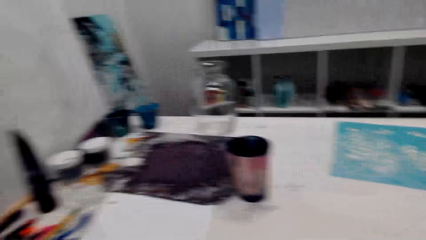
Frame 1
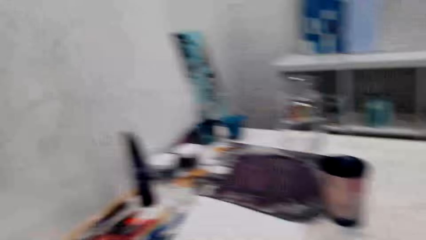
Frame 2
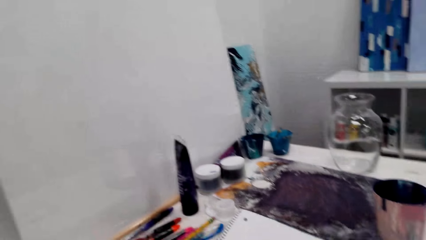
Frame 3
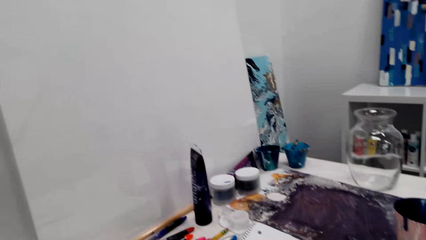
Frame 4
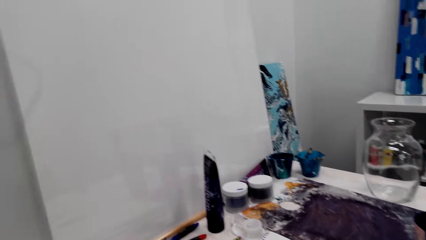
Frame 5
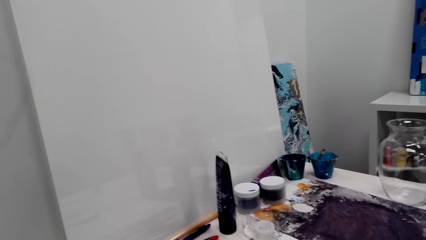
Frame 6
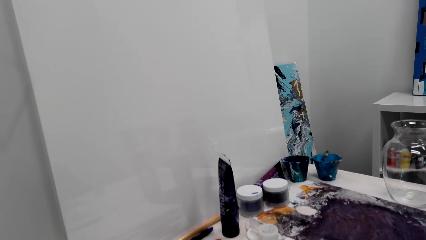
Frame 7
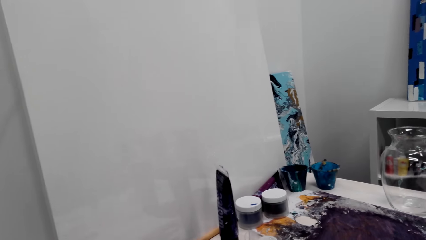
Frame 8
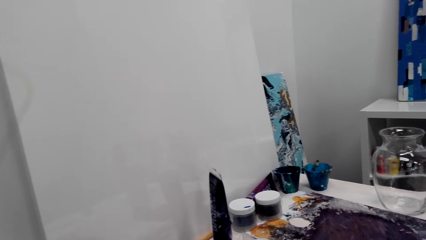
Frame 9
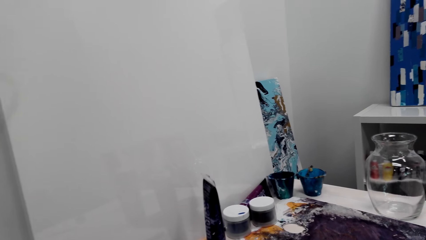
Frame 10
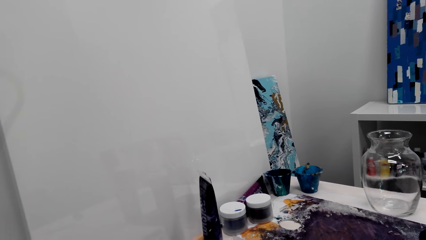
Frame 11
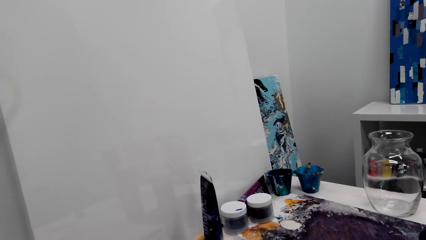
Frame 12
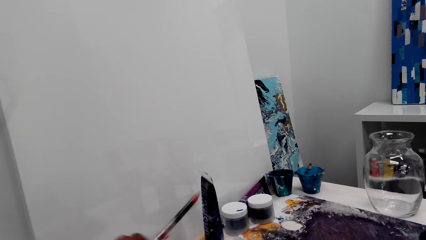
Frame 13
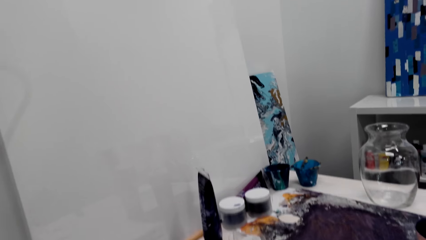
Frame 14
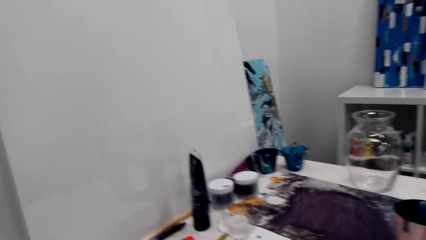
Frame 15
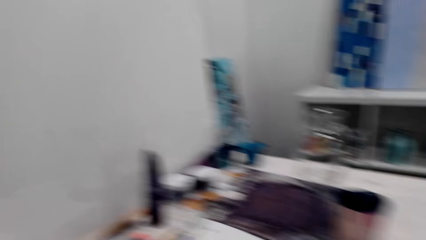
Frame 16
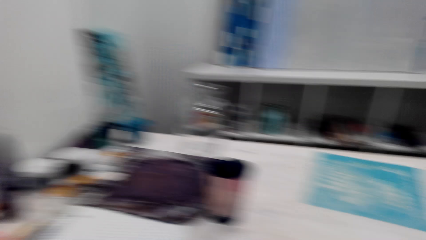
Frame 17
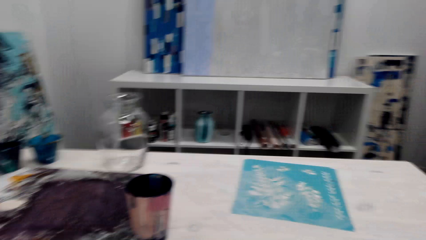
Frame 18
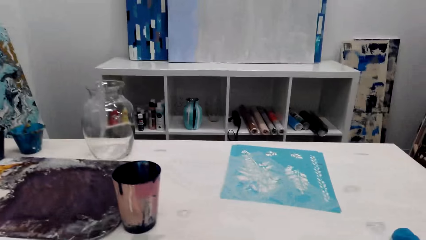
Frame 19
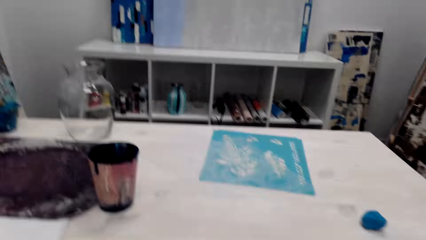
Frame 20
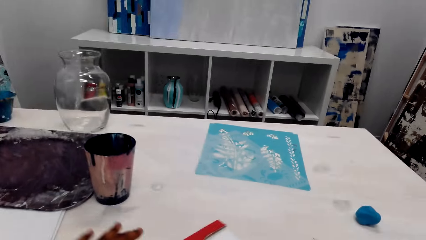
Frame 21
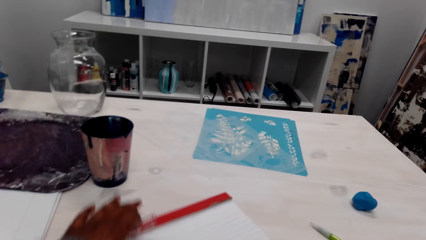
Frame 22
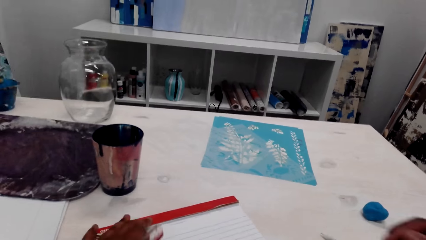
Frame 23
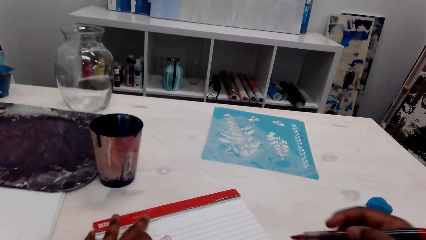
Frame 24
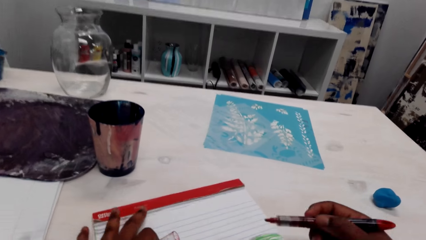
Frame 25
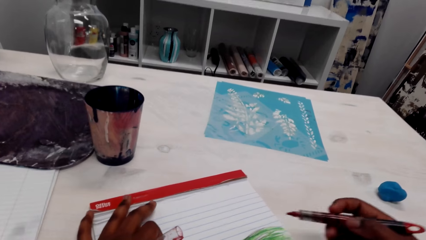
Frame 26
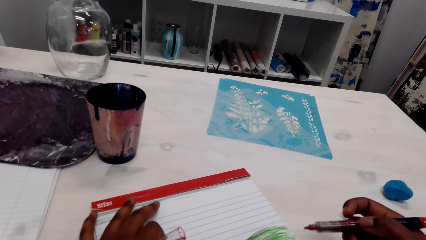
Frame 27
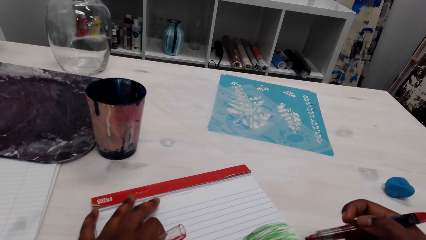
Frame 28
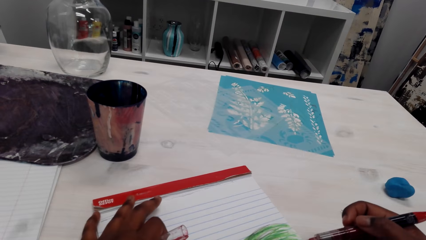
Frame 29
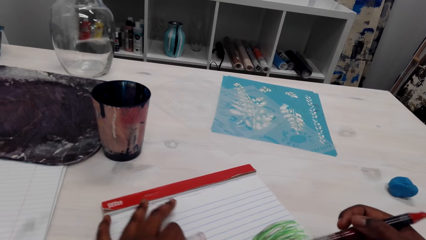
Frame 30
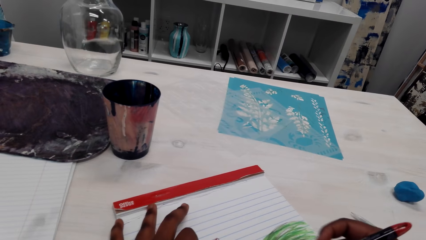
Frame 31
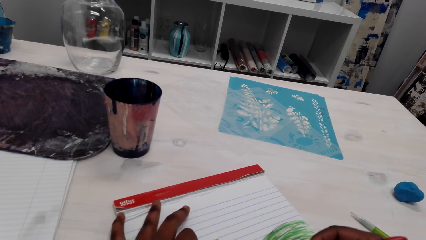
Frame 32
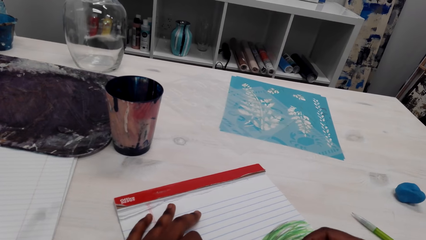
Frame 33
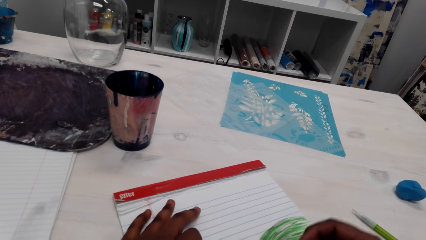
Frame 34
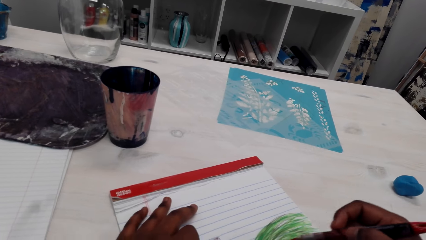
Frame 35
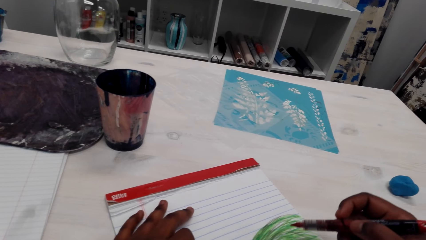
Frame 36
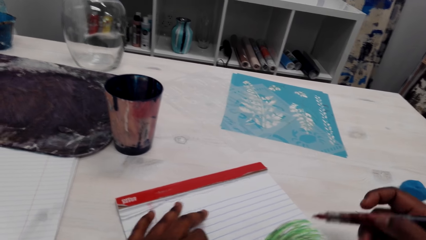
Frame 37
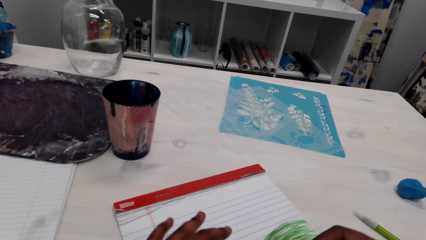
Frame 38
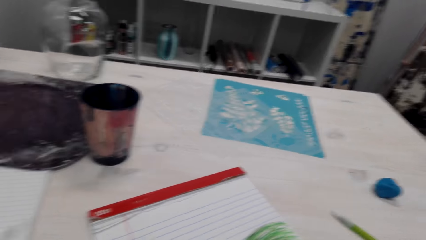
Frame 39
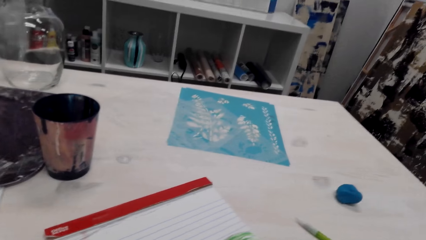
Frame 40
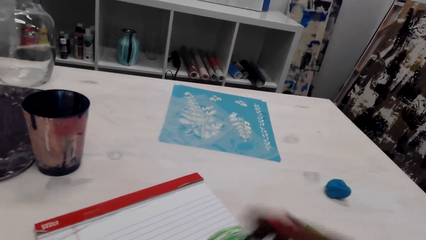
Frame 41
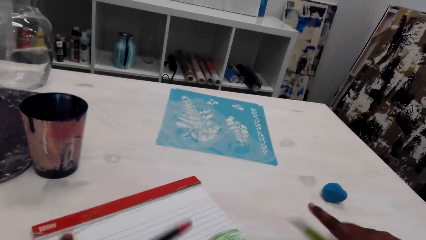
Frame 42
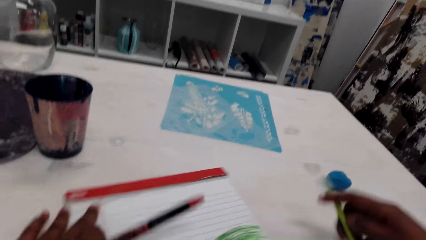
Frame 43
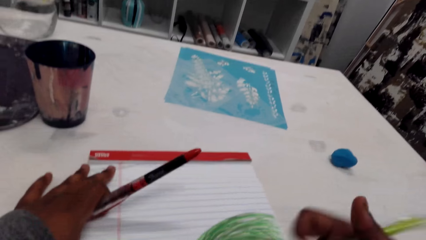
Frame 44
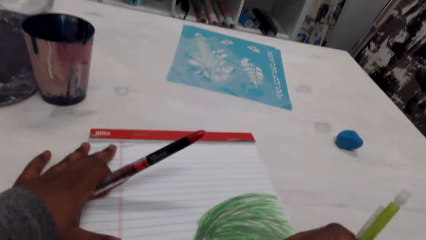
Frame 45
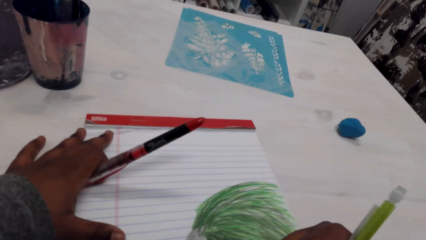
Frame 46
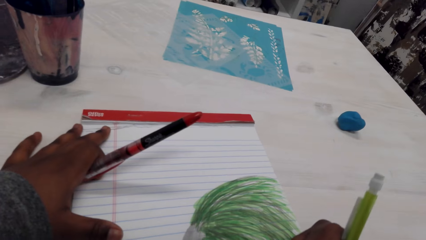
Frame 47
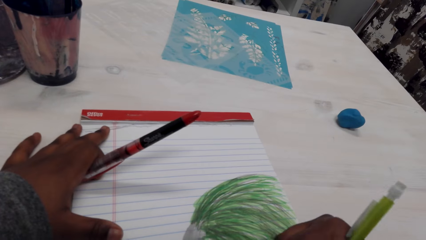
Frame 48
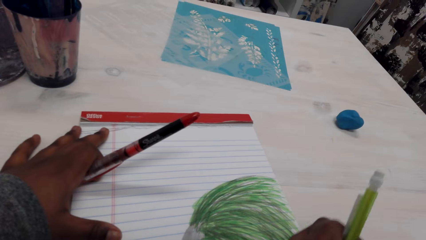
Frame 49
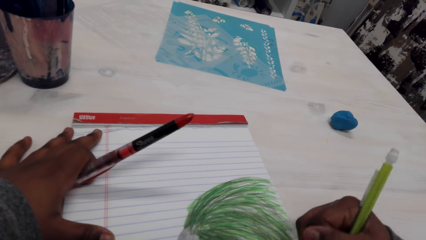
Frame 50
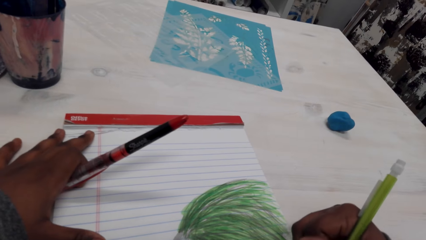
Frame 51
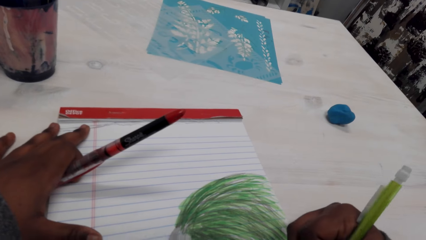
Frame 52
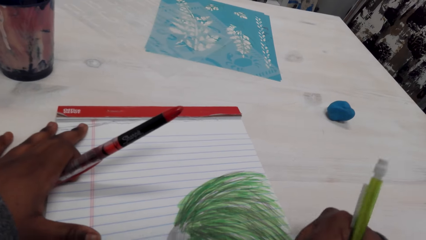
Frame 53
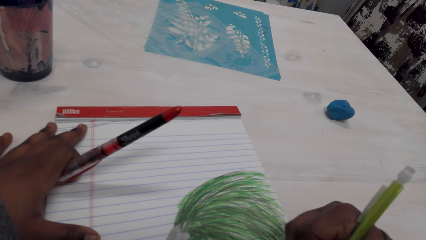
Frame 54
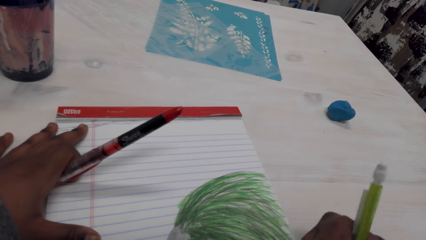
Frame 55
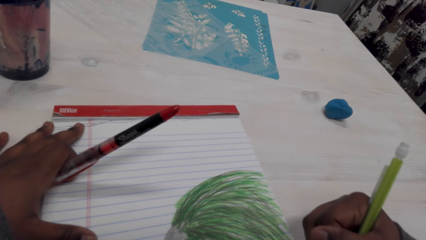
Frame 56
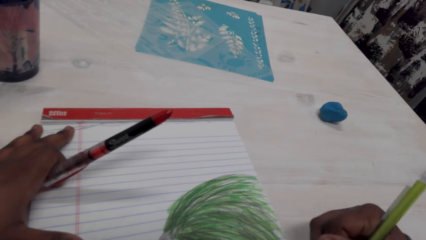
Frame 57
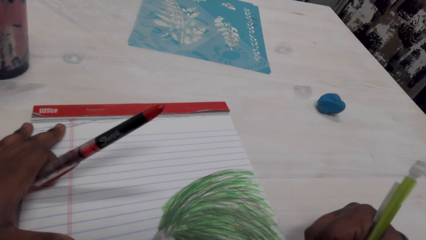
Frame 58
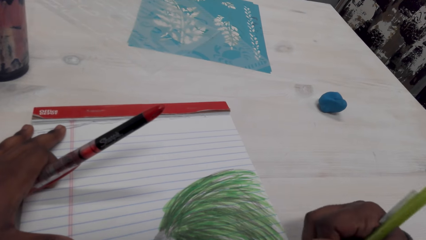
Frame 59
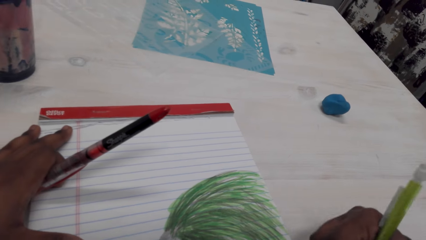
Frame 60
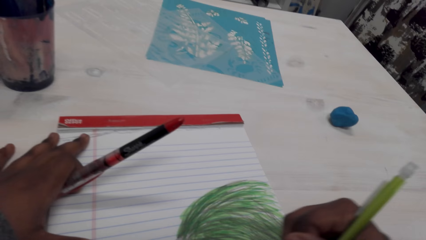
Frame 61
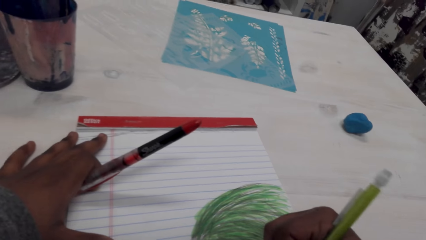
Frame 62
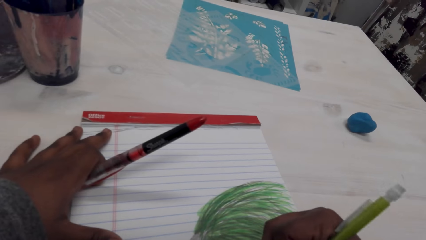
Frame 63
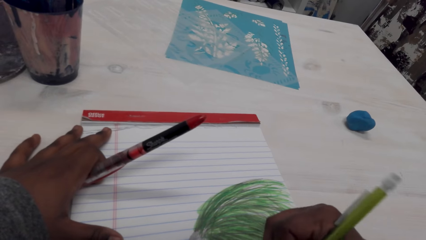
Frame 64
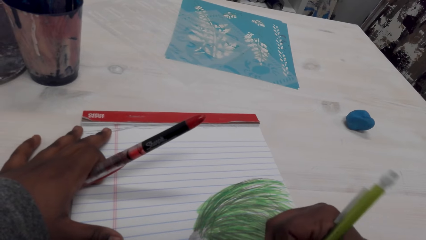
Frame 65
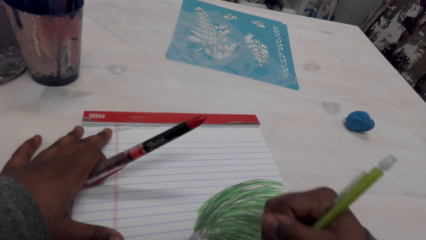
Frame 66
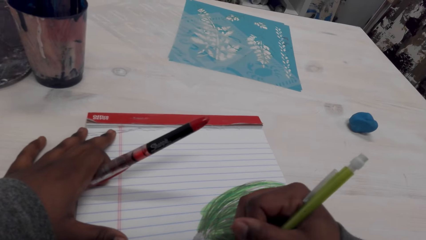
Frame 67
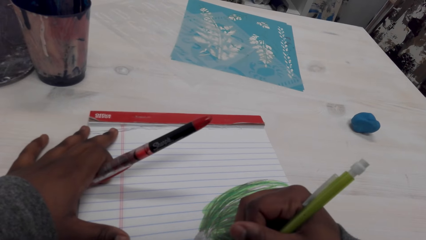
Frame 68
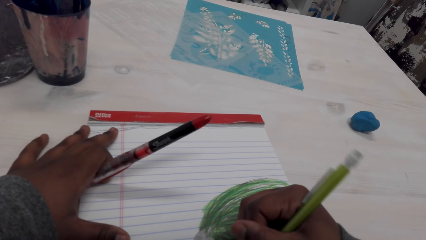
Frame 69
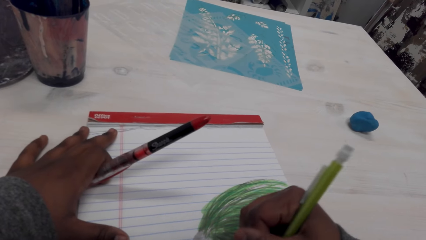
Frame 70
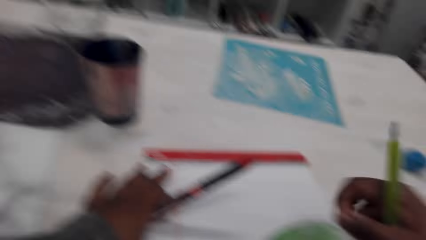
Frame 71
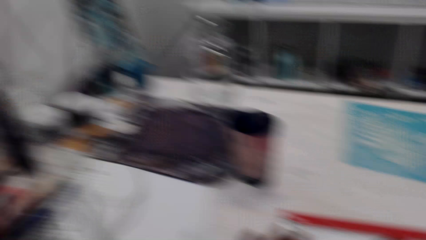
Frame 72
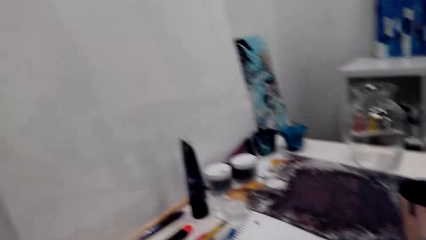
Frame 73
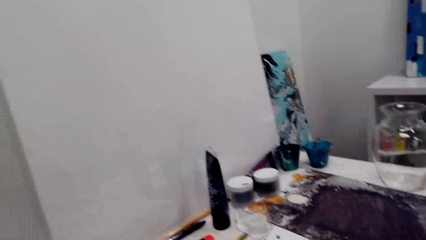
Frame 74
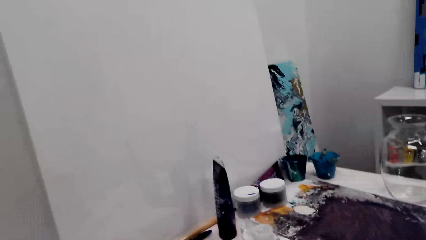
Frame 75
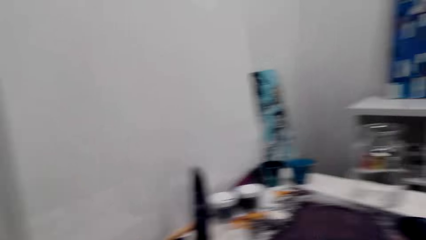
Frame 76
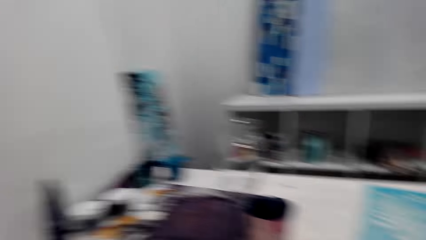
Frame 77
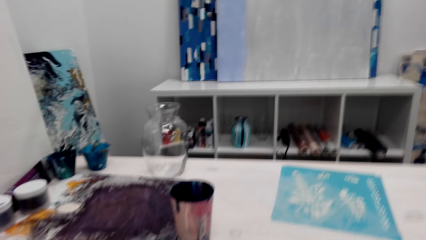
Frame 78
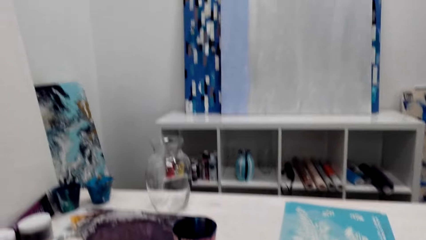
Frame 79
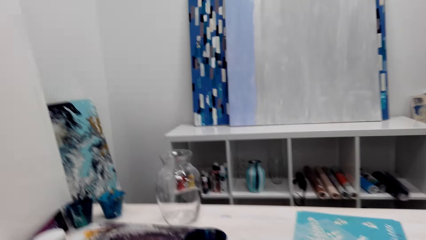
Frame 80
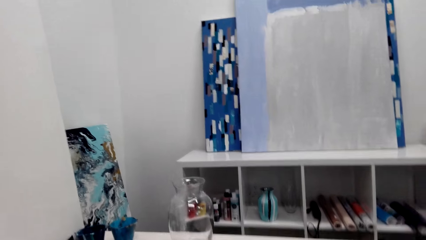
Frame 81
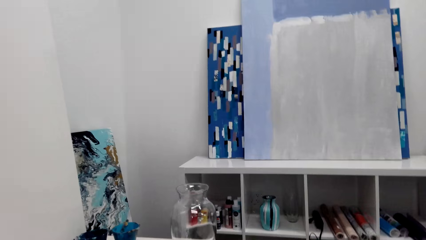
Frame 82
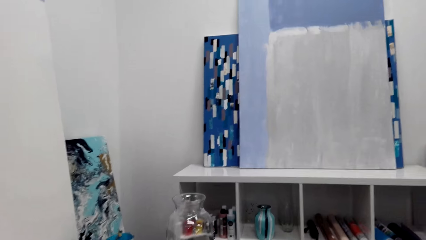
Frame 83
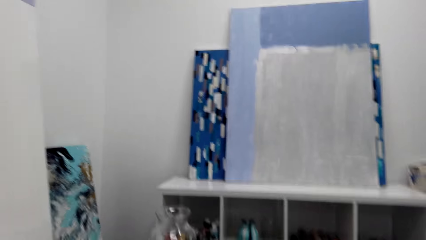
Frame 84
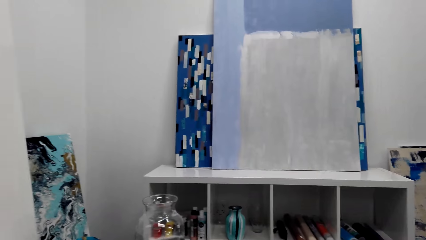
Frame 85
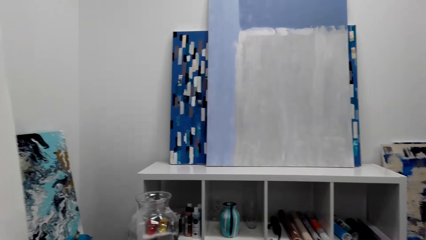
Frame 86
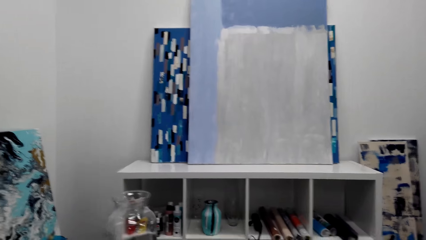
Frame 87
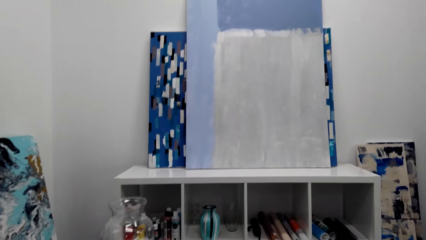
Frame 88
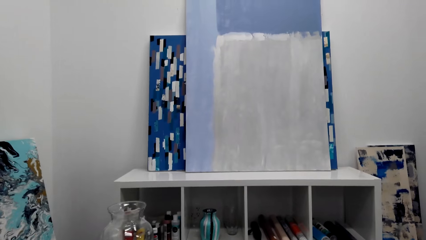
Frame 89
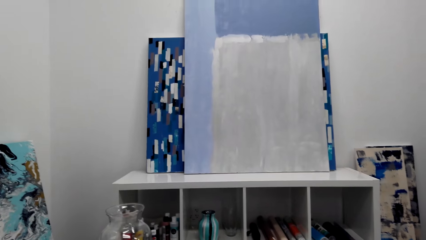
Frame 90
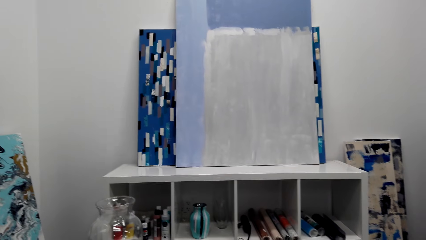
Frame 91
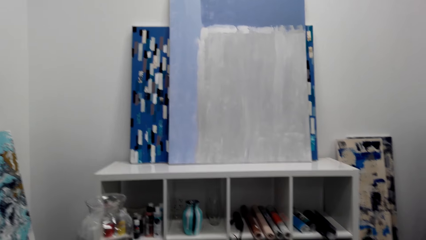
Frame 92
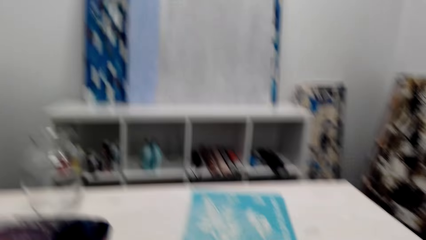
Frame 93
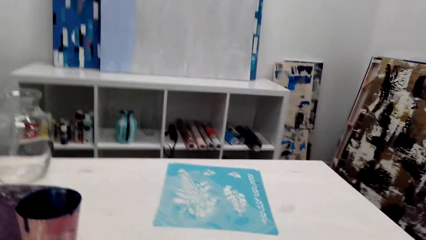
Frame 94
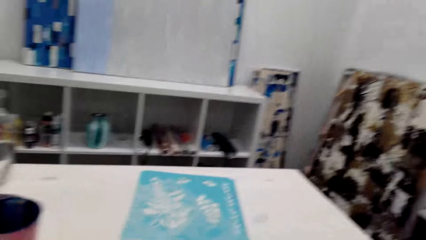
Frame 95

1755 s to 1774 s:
The camera wearer picks up a pen. They draw on the paper. They color the drawing. They put the pen on the left hand. They pick up the green pen. They draw on the paper. They color the drawing. They look around.
